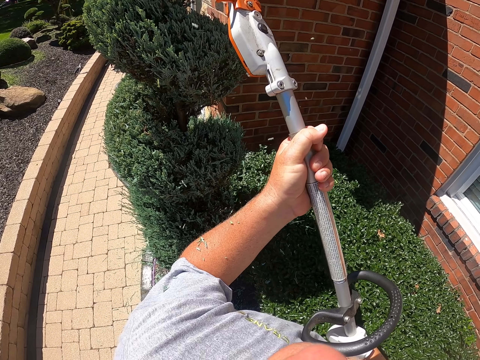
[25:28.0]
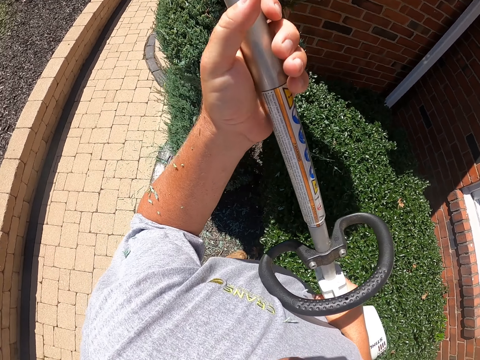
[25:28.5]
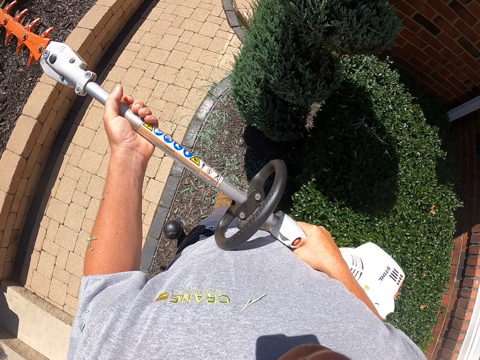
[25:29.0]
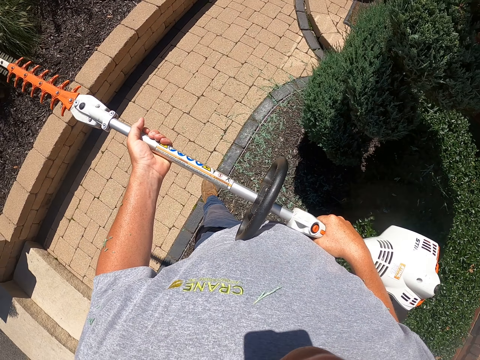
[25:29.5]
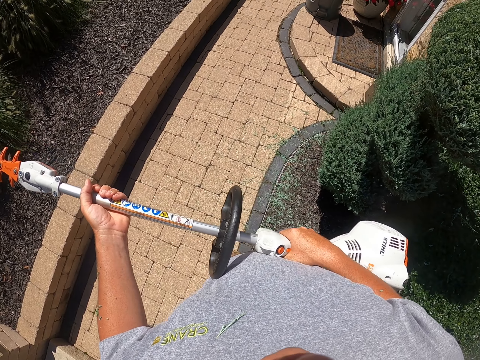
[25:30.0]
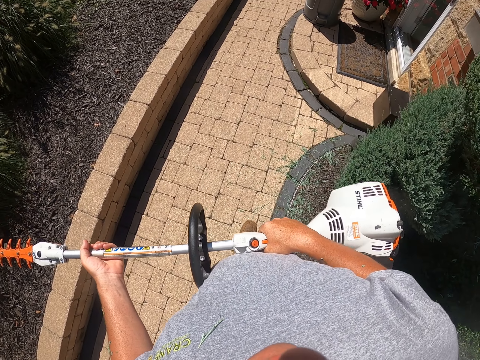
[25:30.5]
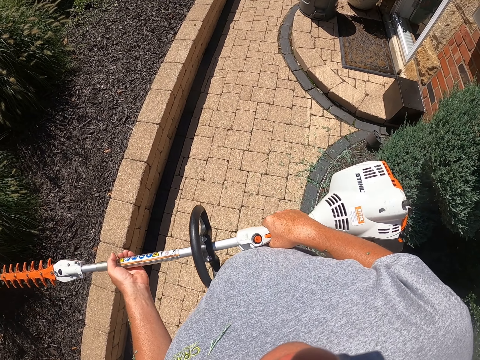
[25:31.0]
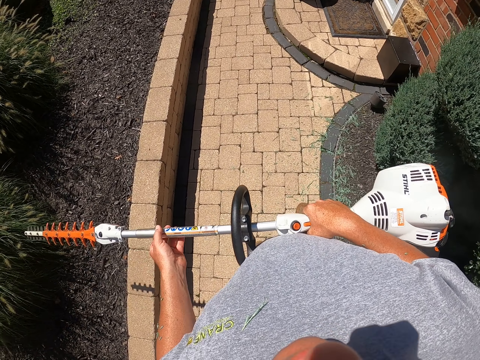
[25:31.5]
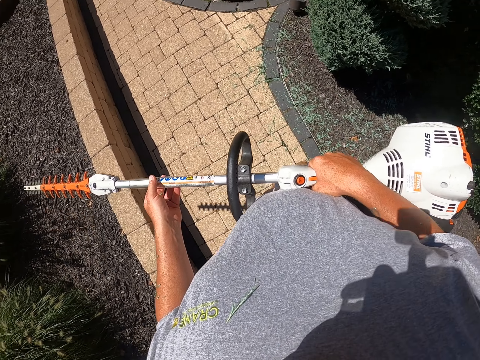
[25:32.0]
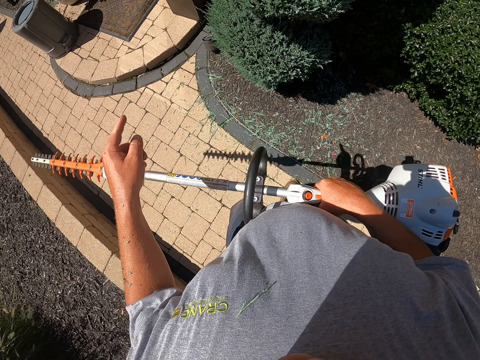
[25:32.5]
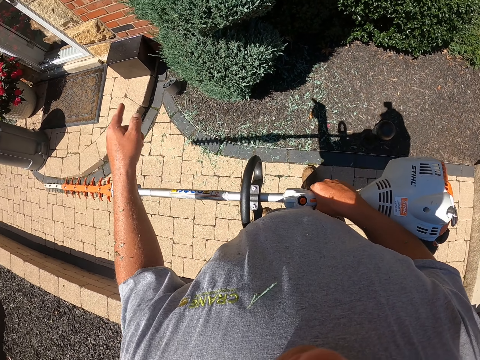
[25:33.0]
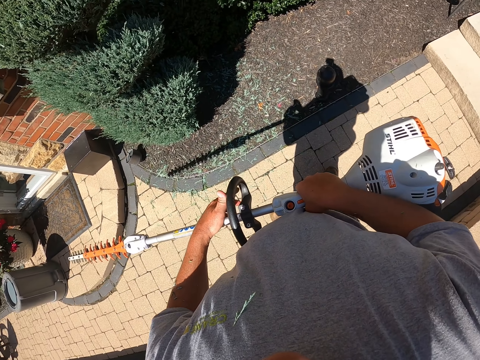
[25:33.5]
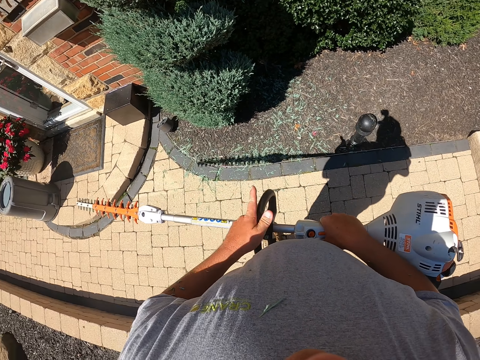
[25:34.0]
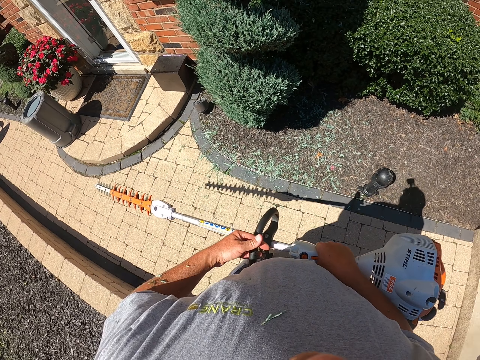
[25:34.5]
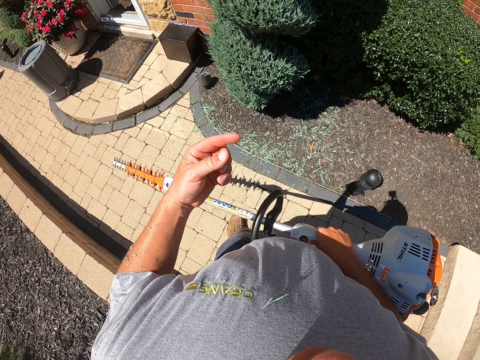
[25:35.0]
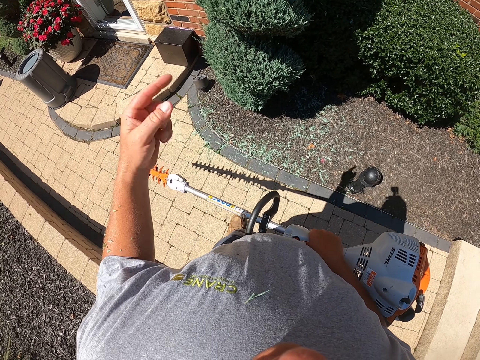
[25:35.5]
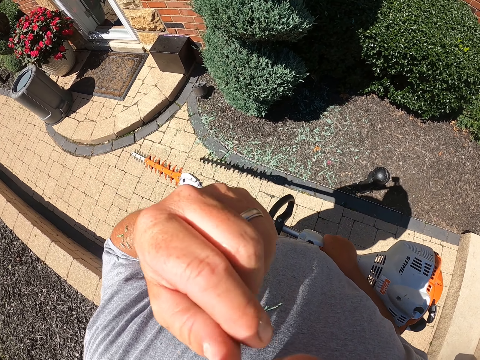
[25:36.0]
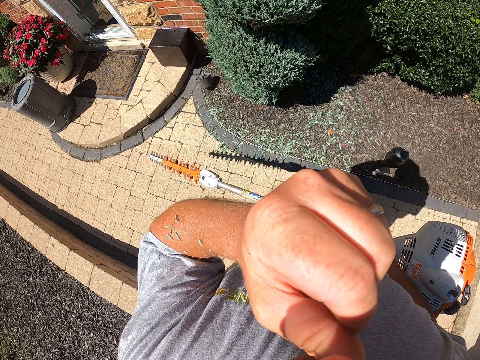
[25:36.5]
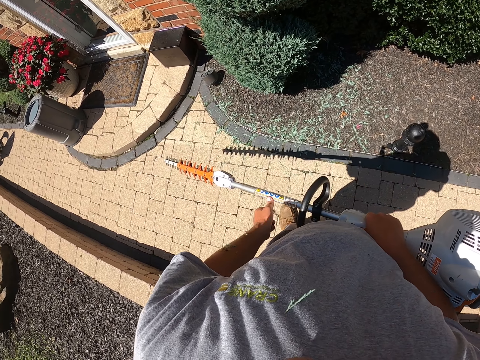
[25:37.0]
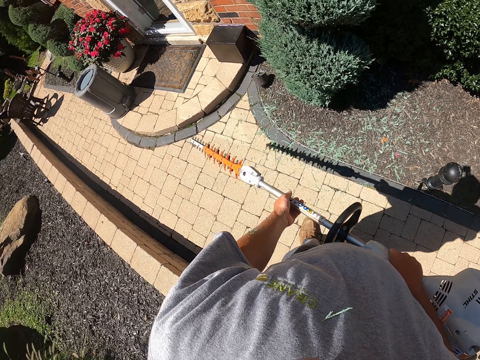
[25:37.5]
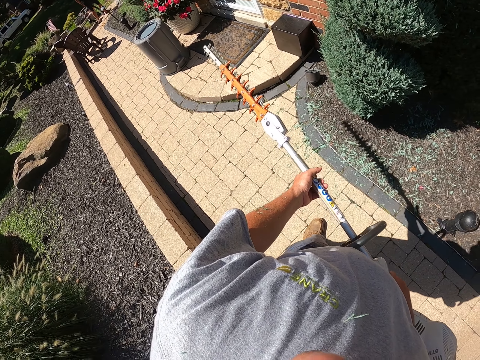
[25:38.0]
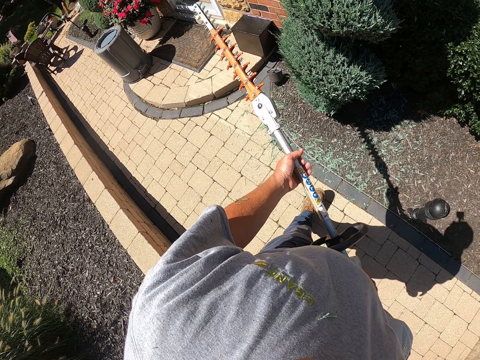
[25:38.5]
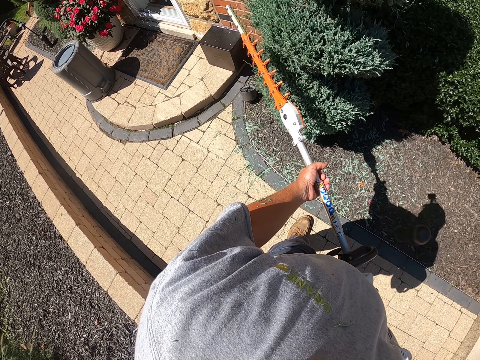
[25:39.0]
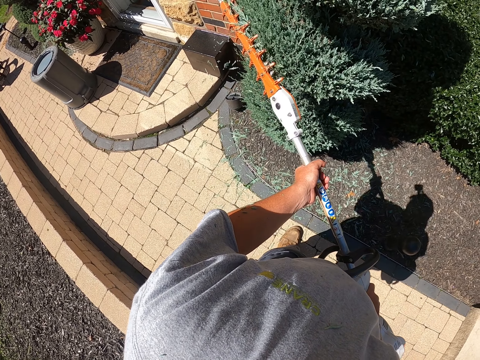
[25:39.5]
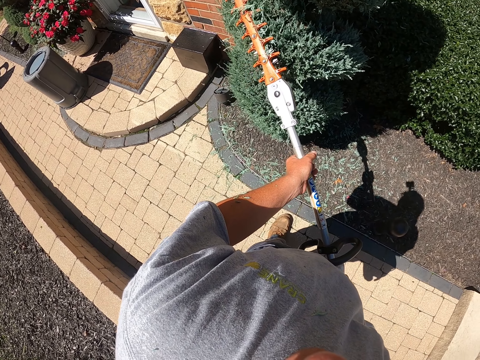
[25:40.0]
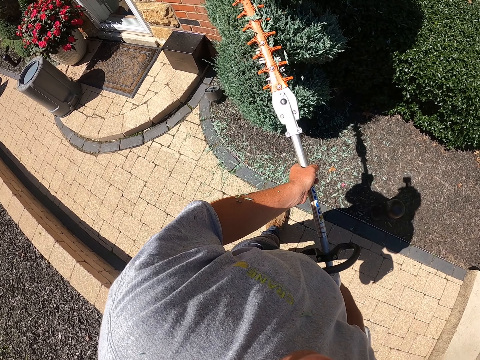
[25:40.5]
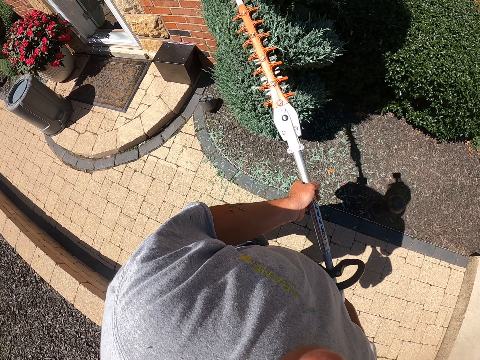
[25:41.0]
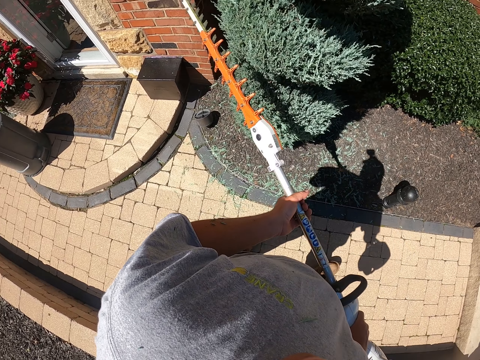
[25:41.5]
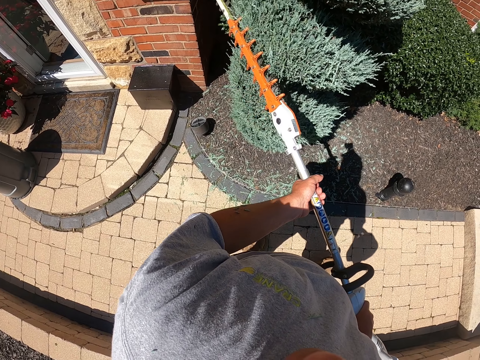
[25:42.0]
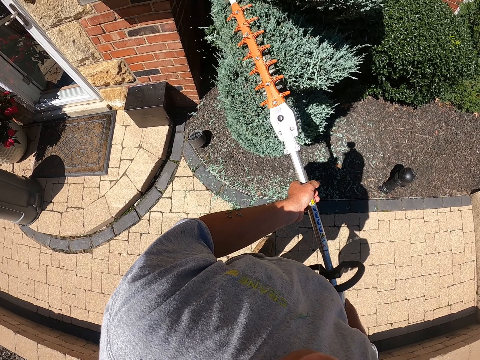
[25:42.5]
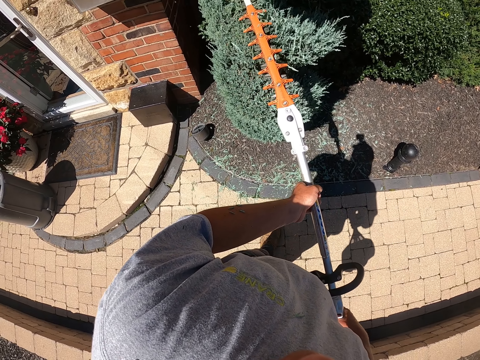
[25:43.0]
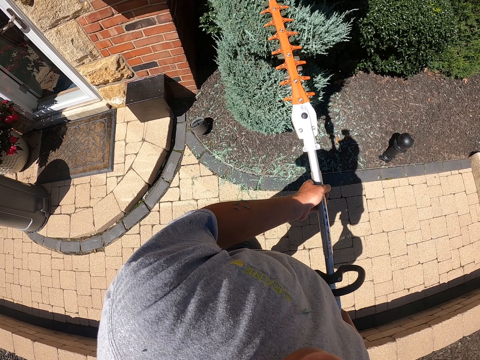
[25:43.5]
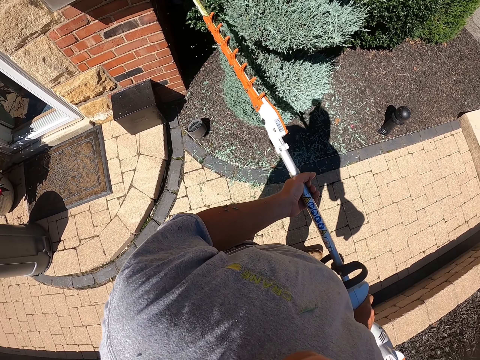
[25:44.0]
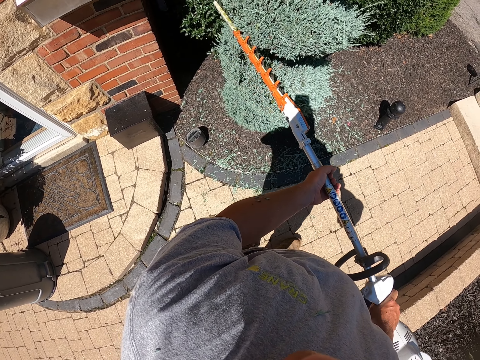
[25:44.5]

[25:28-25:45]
The camera wearer looks around. He walks around the garden with the grass cutter in his hand. He gestures with his hands. He points at the plant. He touches the nose. He touches the nose again. He trims the flower with the hand held grass cutter.

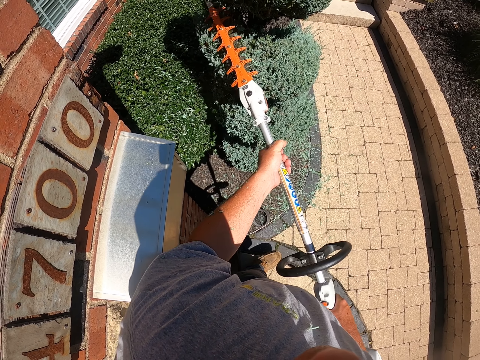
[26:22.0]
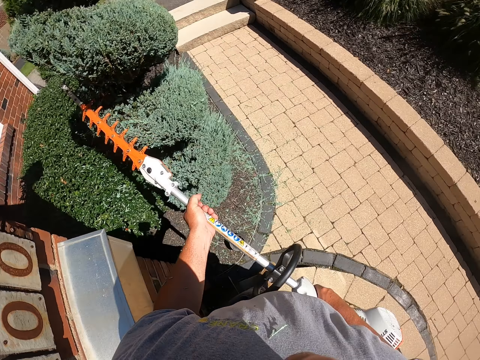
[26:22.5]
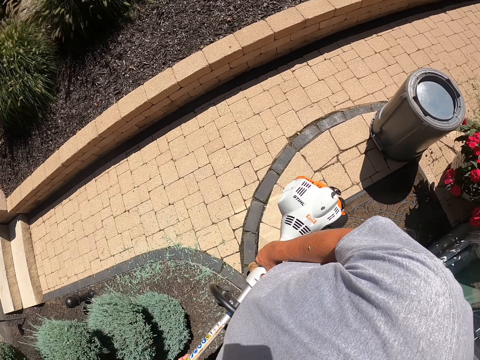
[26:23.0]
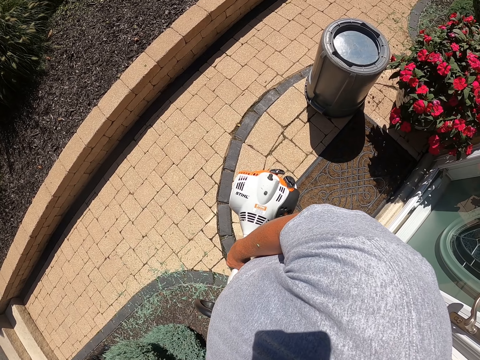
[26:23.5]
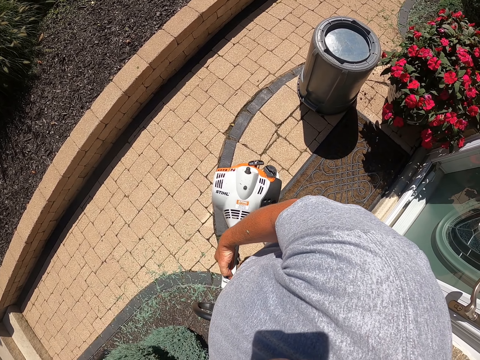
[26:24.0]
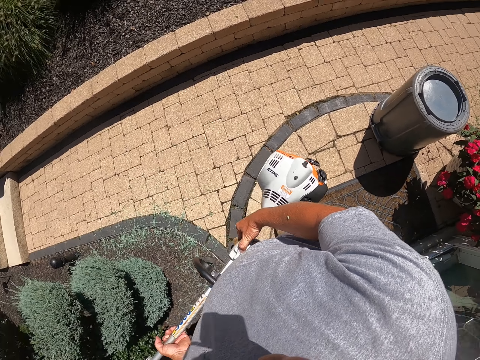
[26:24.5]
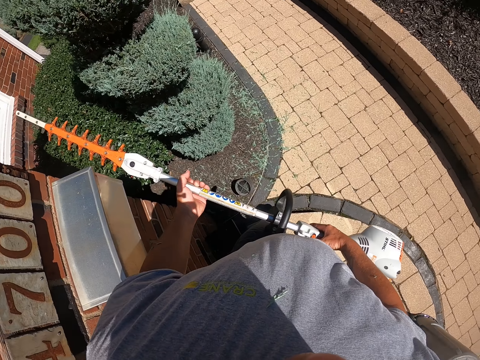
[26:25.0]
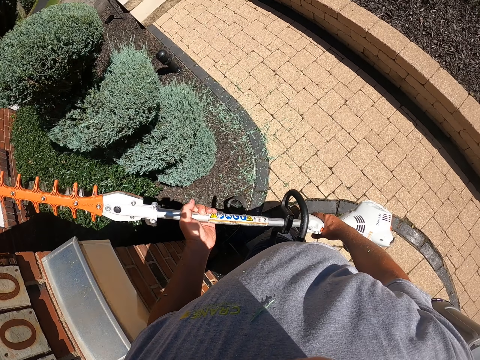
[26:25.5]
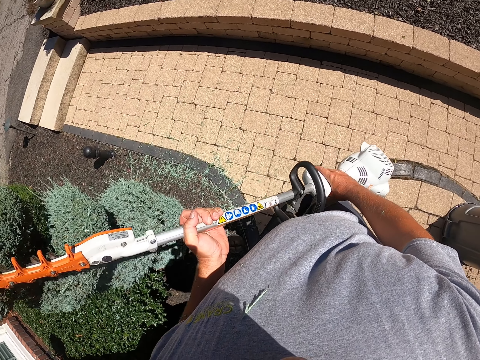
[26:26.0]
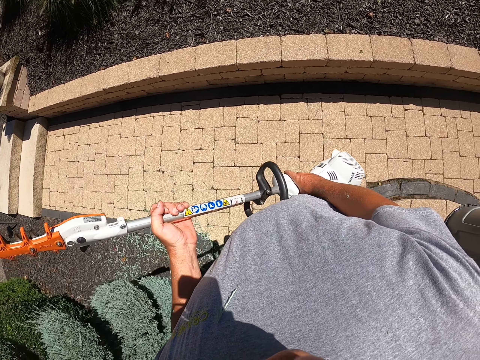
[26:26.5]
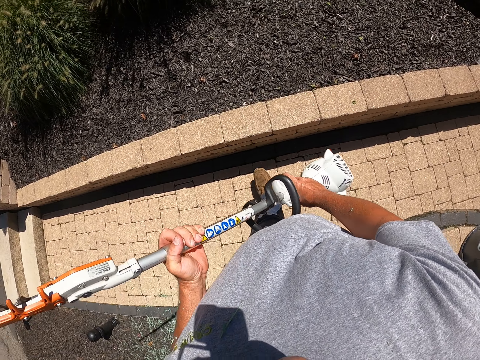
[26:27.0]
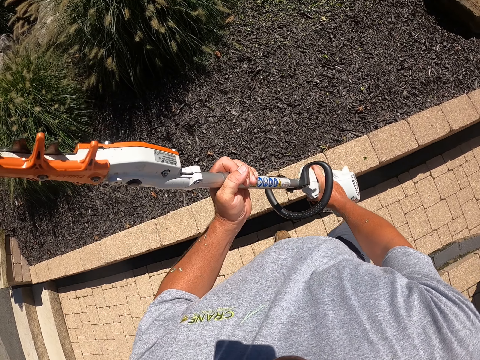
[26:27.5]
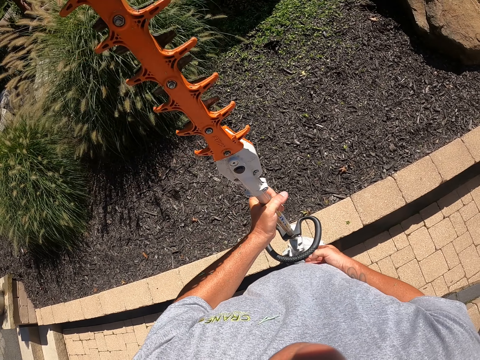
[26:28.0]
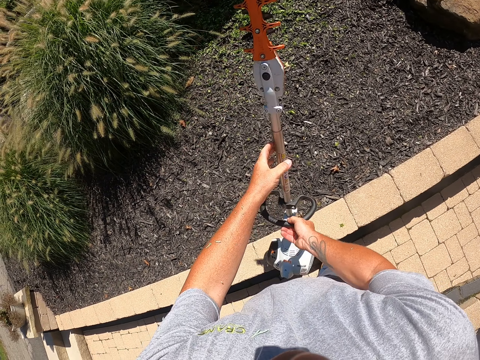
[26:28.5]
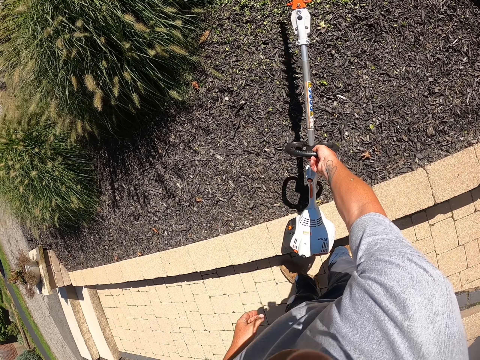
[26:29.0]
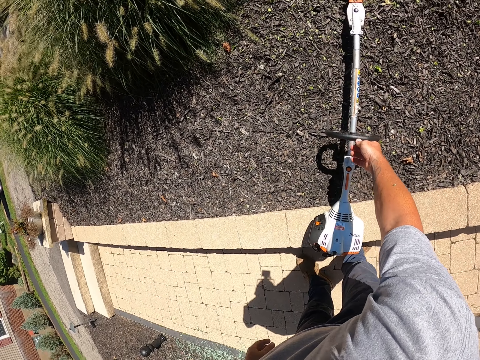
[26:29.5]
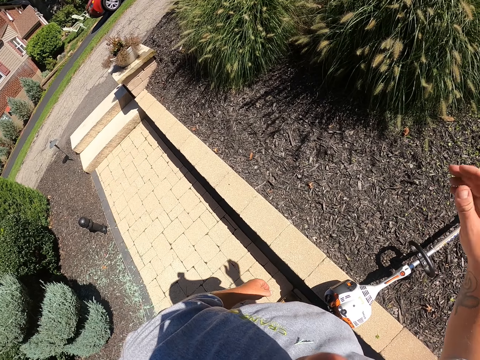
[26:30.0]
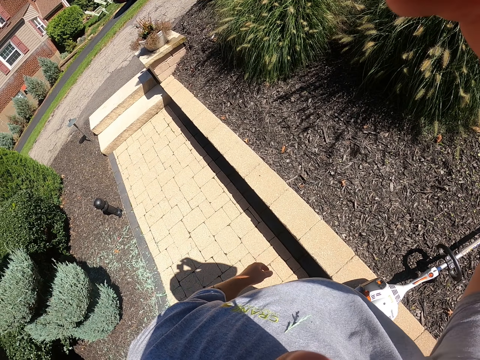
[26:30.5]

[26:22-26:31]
The camera wearer looks around. He presses a button on the grass cutter or electric hedge trimmer. He lifts the electric hedge trimmer. He walks around the garden with the grass cutter in his hand. He drops the electric hedge trimmer on the ground. He adjusts the camera.
